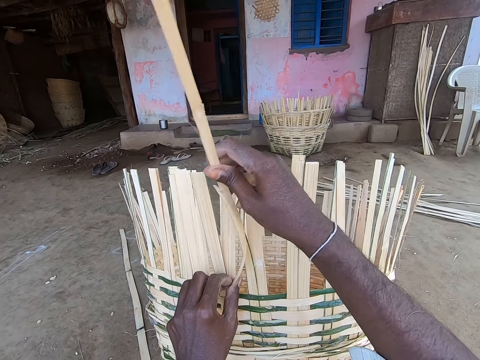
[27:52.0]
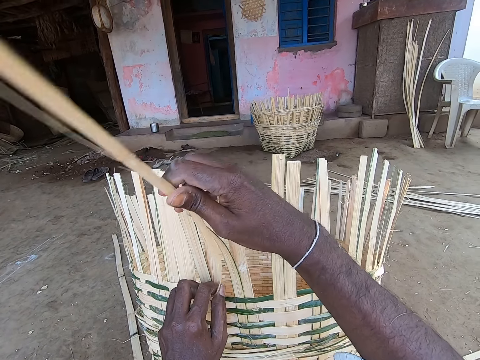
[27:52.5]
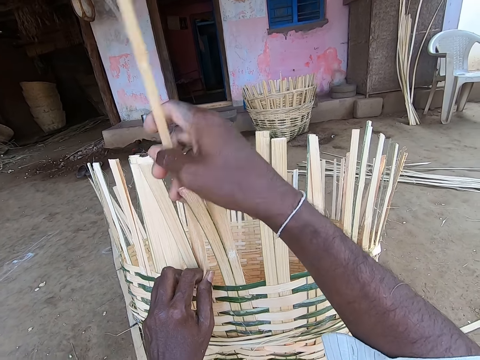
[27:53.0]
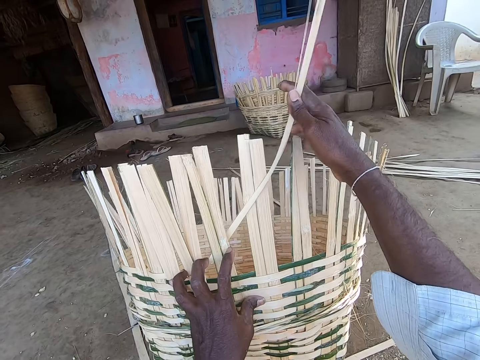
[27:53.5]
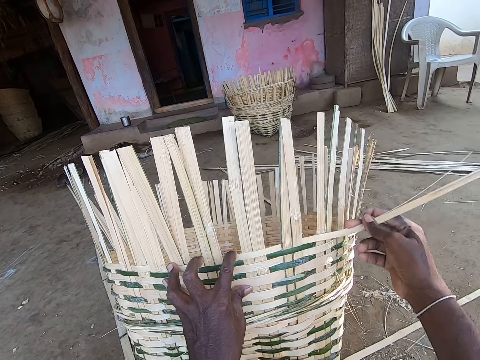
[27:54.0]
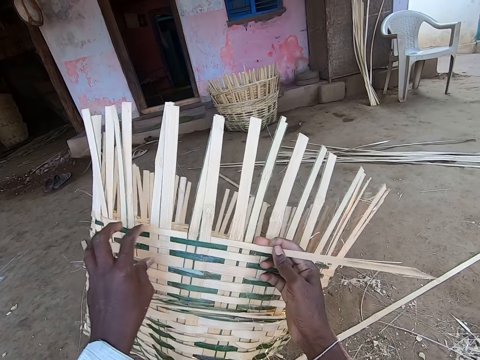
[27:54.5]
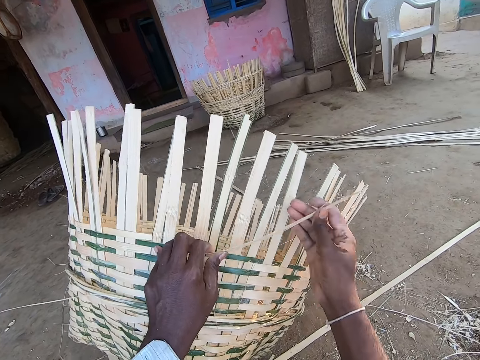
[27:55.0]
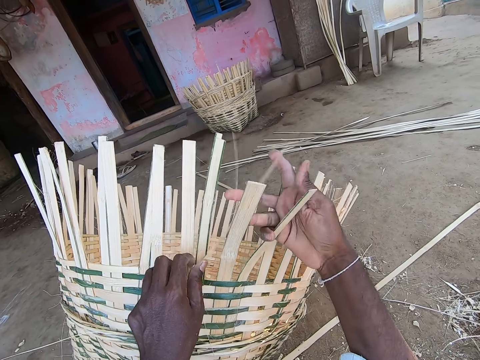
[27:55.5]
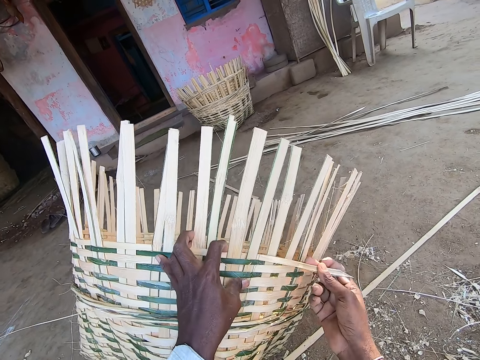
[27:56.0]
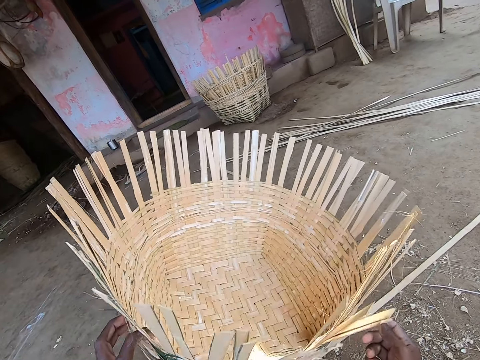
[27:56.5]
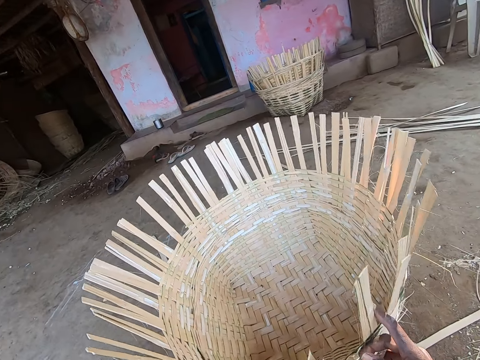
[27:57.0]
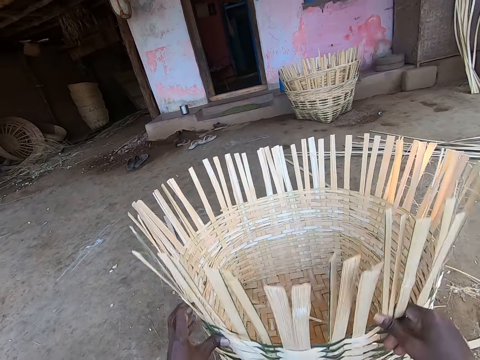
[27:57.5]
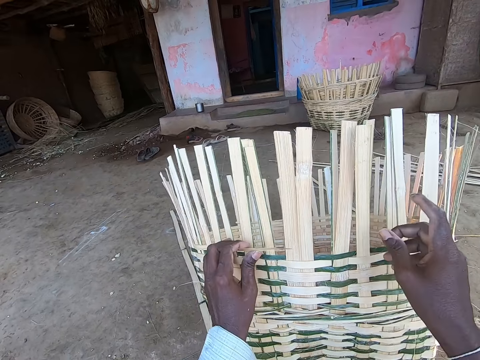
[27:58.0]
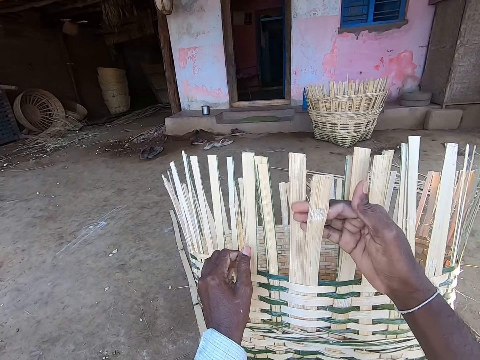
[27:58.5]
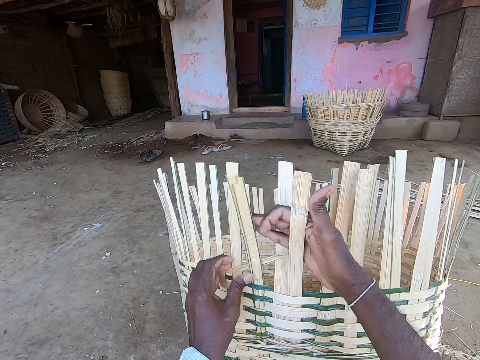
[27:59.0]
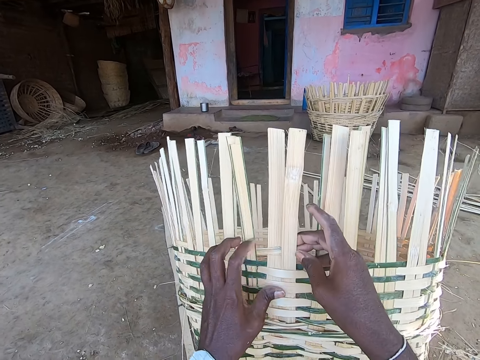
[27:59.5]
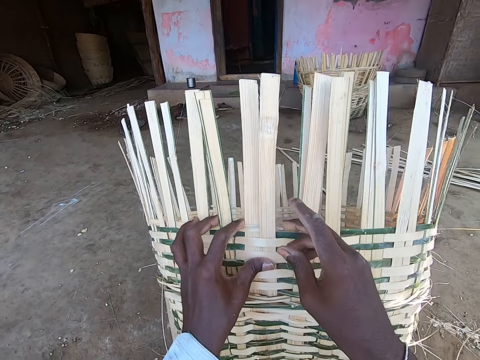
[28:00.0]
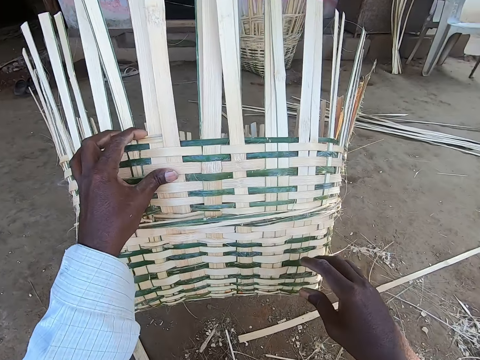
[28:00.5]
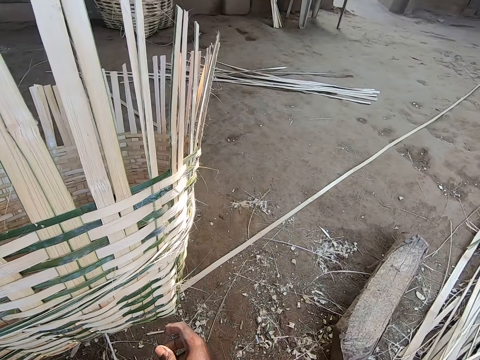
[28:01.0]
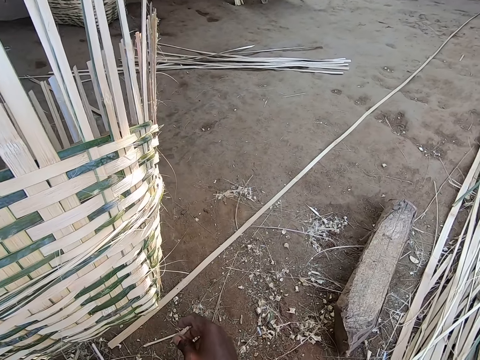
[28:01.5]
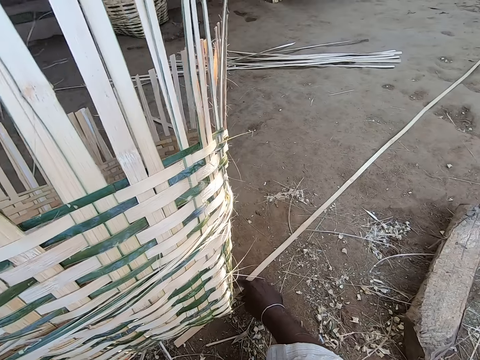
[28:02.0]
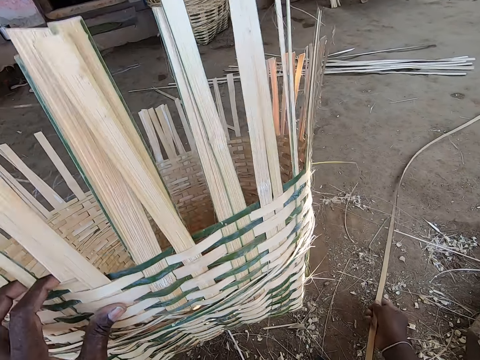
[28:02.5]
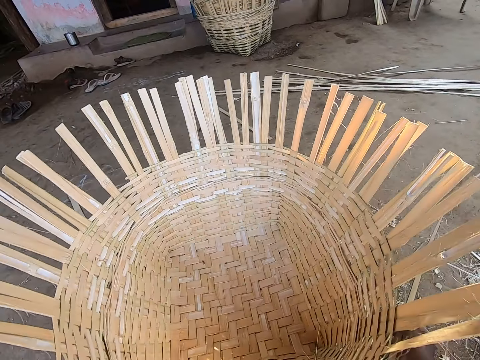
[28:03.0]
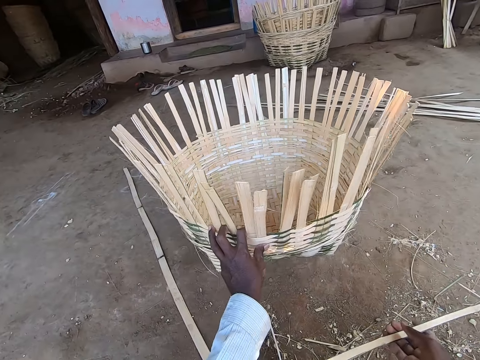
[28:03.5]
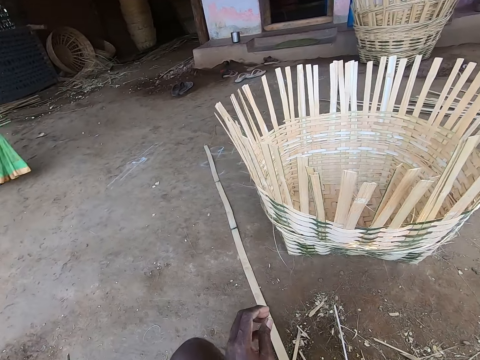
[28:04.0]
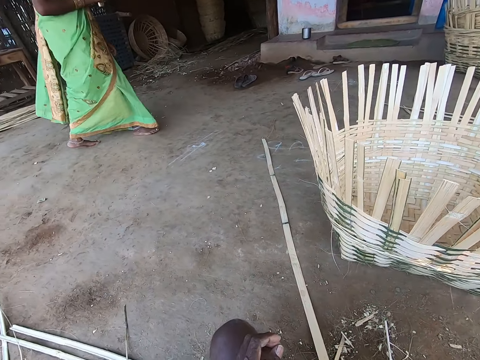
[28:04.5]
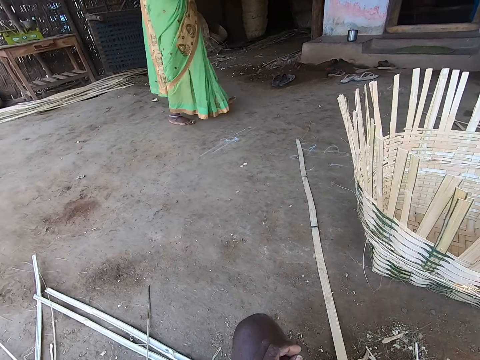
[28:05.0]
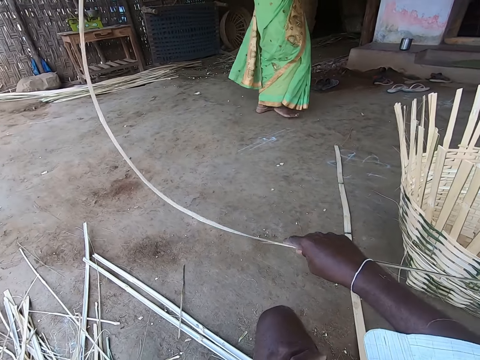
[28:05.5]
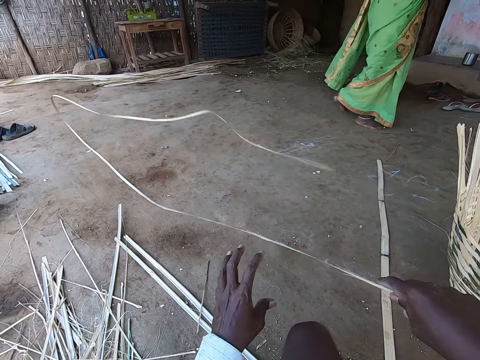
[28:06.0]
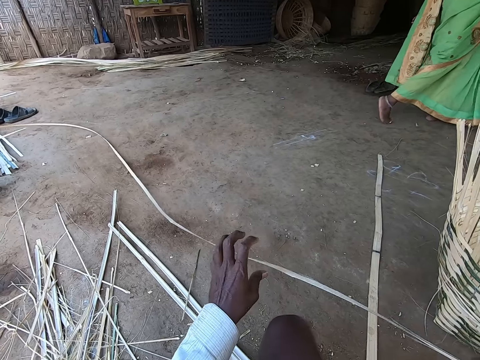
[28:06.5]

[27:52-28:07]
The camera wearer rotates the basket on the ground with his left hand. He moves the basket on the ground with his left hand. He lifts the basket from the ground with his hands. He weaves the basket in his left hand with the palm frond in his right hand. He picks a palm frond from the ground with his right hand. He places the basket on the ground with his left hand. He pushes the basket on the ground with his left hand. The woman walks in front of the camera wearer. The camera wearer swings the palm frond with his right hand.

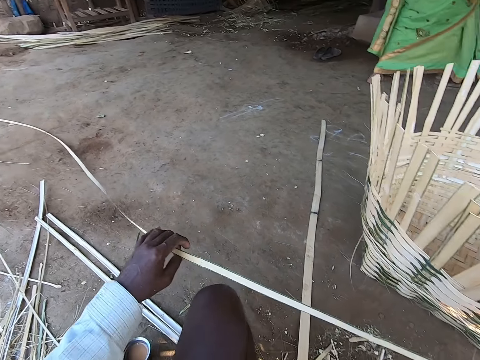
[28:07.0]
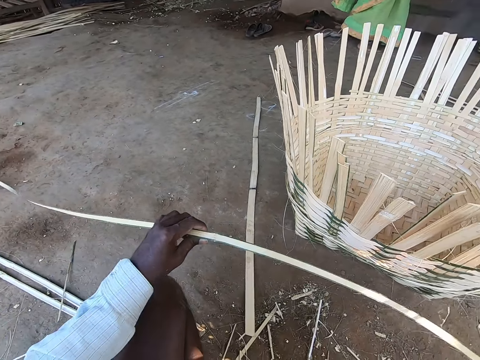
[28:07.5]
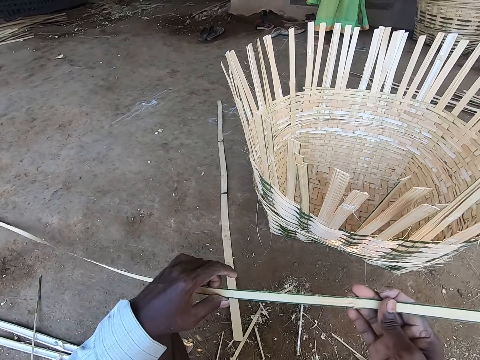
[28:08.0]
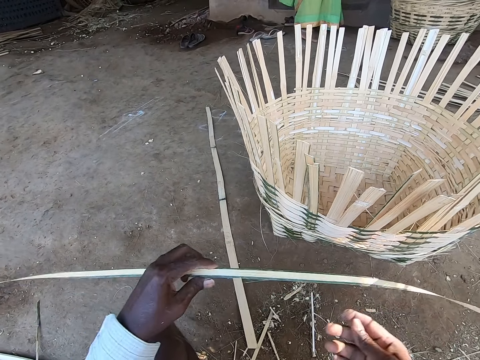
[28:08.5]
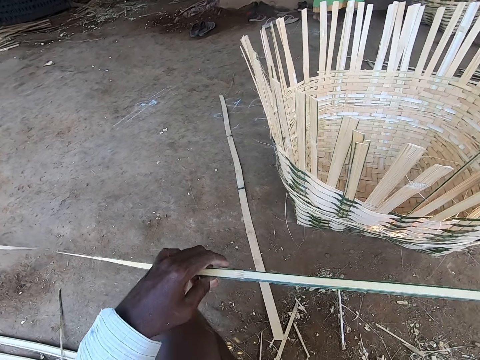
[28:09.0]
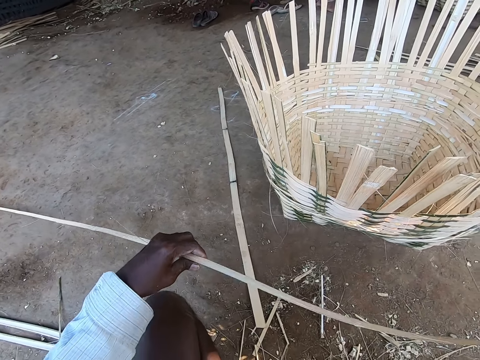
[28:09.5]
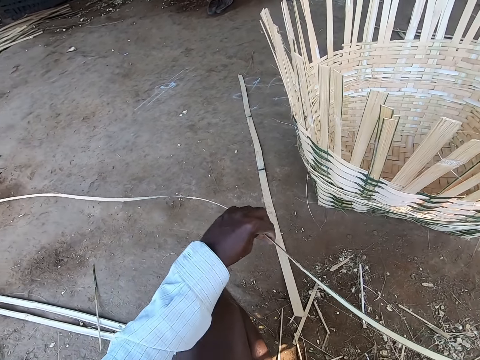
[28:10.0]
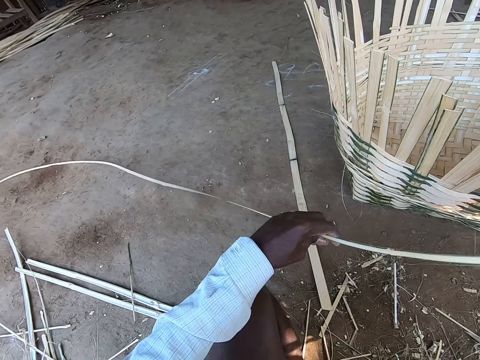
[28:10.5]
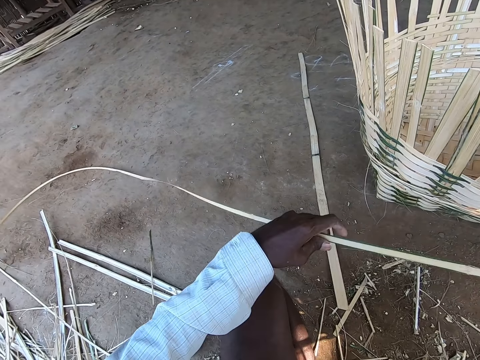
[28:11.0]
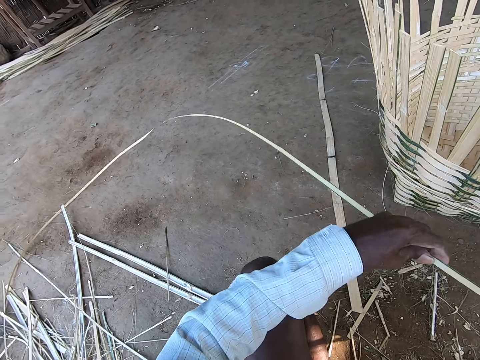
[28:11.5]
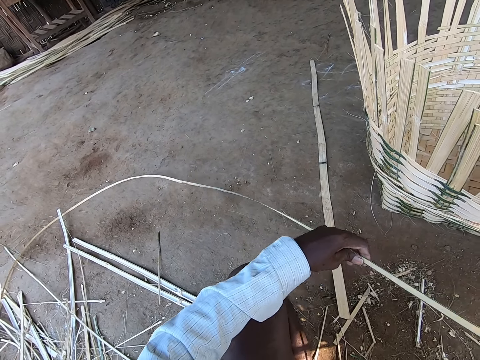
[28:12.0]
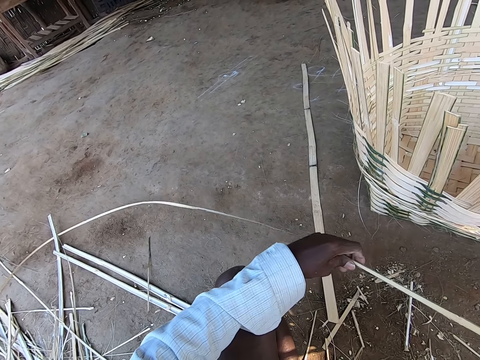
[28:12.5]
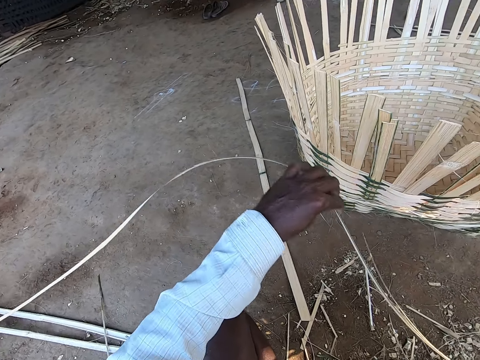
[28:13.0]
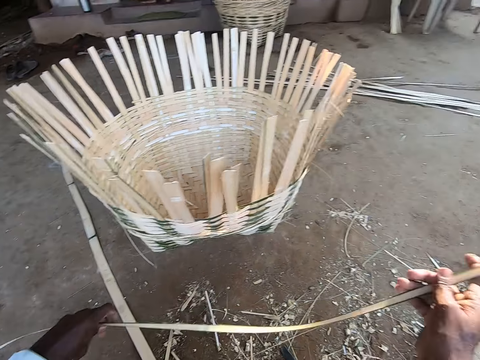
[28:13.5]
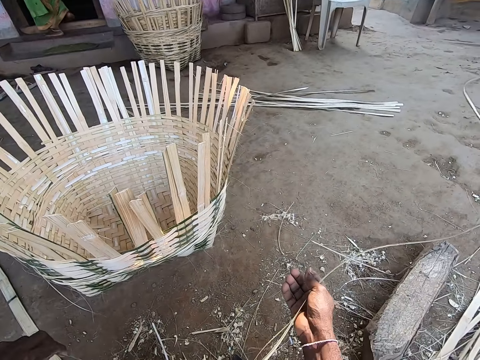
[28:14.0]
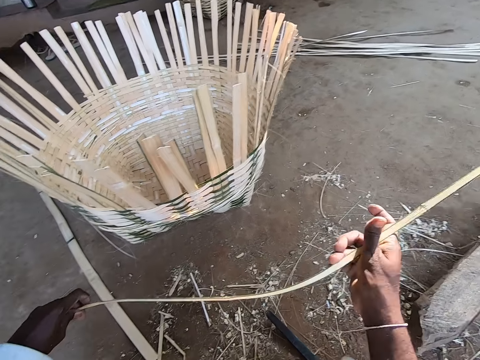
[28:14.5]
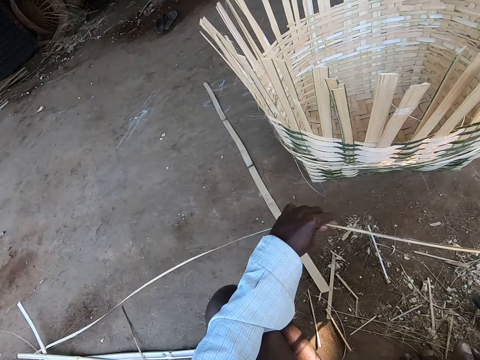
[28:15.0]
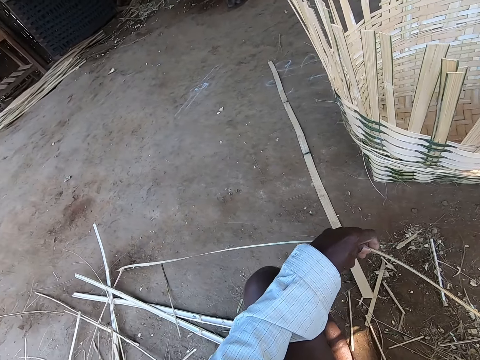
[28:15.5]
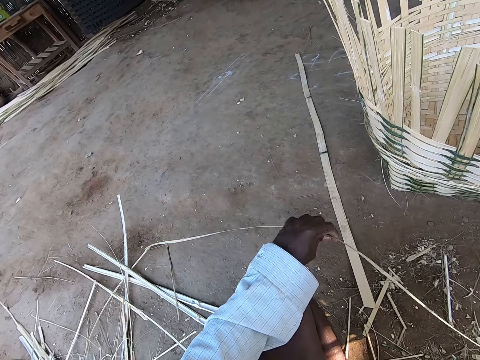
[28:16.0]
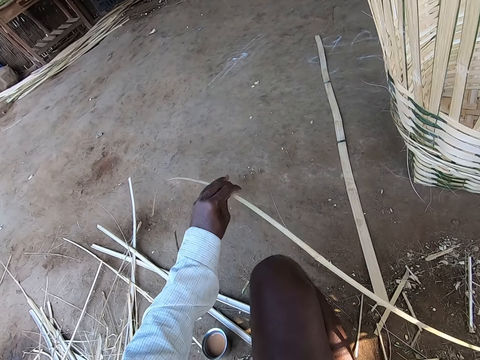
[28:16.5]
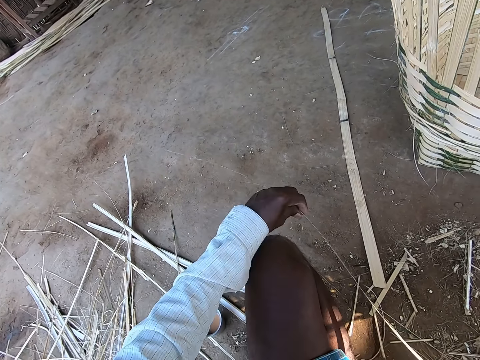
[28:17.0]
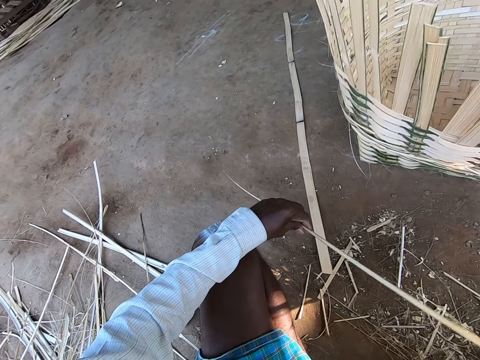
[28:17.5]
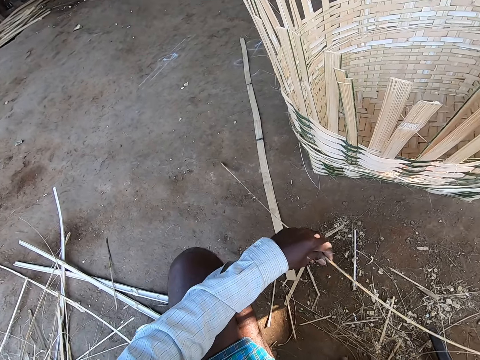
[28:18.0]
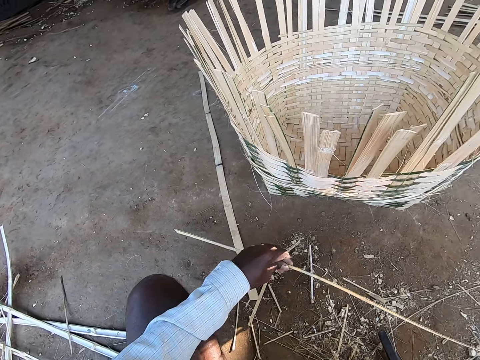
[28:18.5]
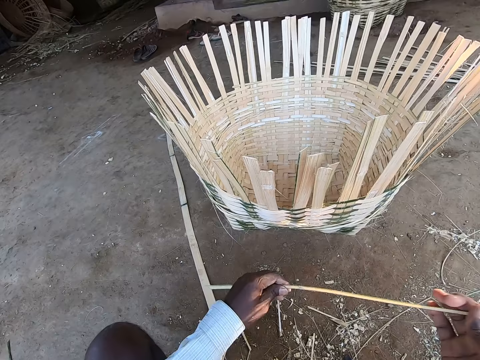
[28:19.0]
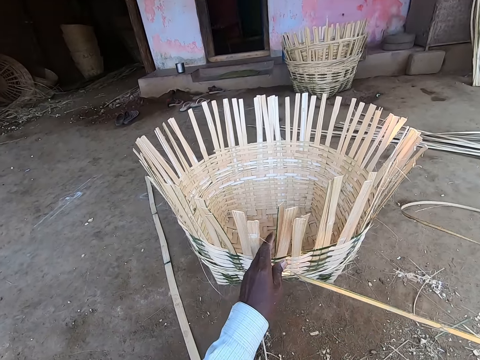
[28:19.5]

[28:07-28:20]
The camera wearer passes the palm frond through his hands. He straightens the crafts. The woman talks to the camera wearer. The camera wearer talks to the woman.
